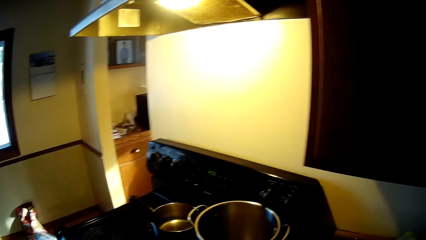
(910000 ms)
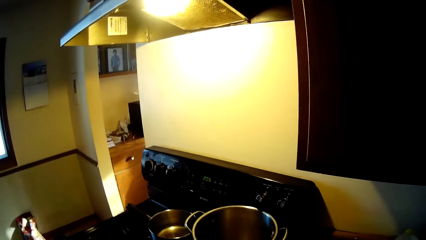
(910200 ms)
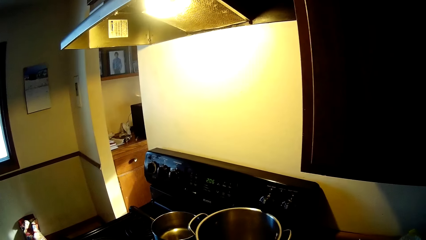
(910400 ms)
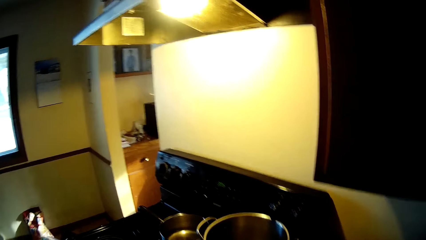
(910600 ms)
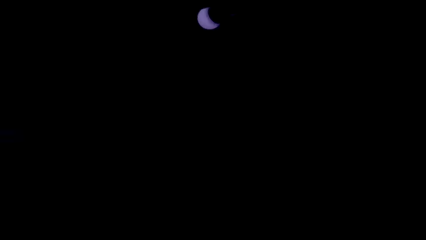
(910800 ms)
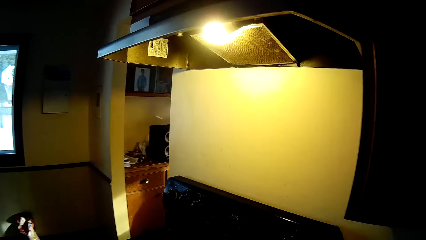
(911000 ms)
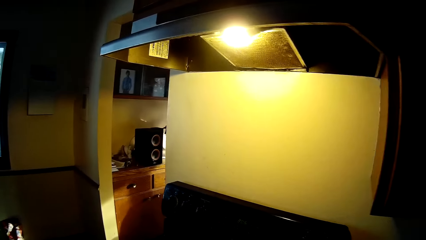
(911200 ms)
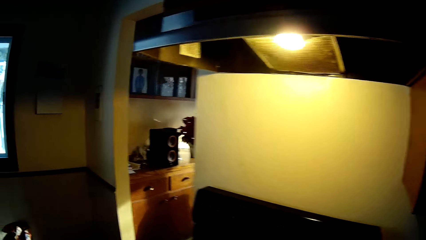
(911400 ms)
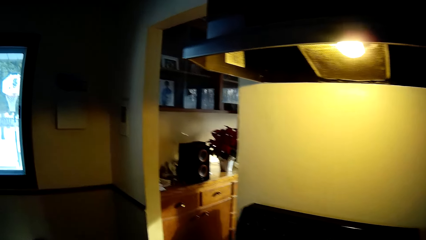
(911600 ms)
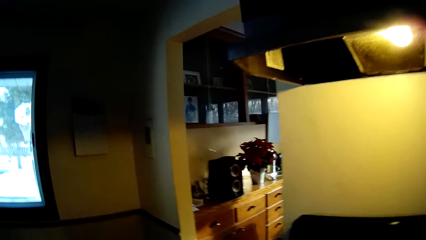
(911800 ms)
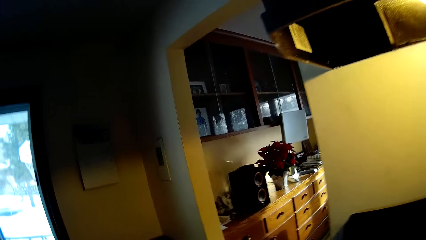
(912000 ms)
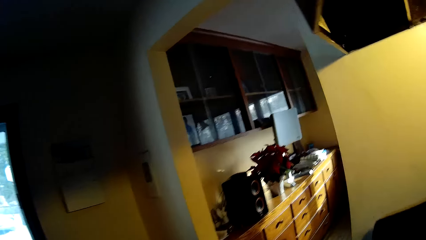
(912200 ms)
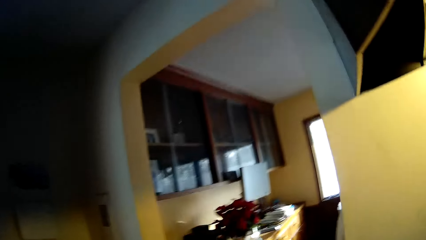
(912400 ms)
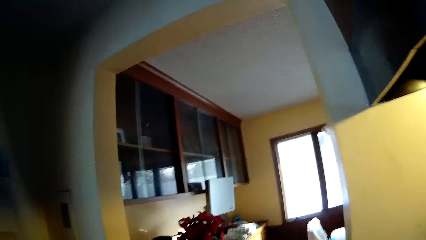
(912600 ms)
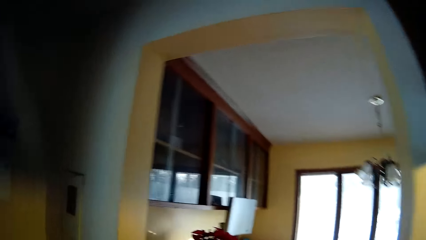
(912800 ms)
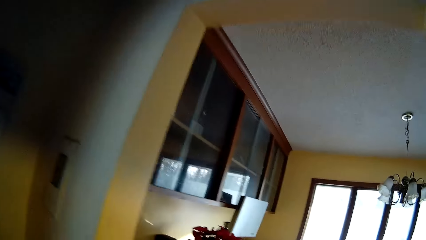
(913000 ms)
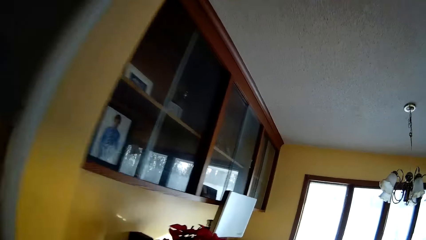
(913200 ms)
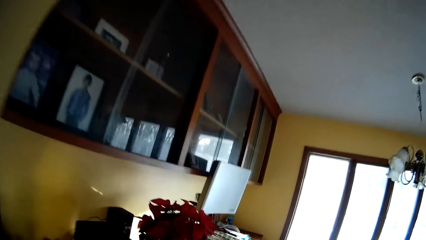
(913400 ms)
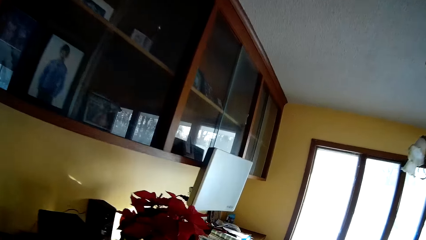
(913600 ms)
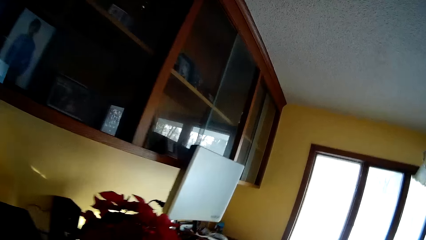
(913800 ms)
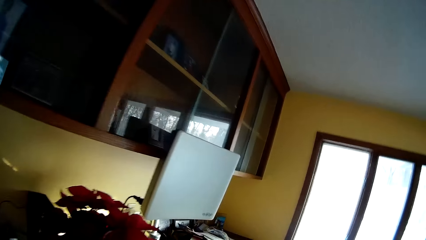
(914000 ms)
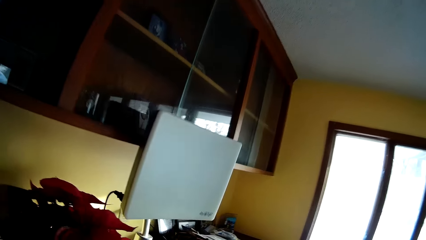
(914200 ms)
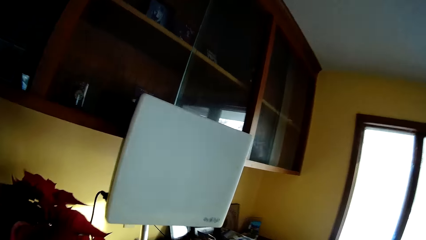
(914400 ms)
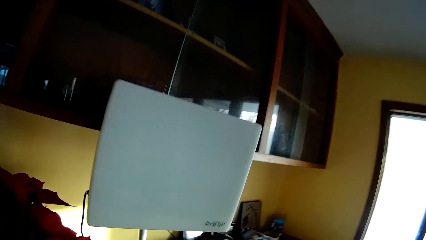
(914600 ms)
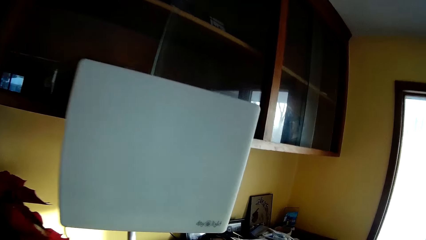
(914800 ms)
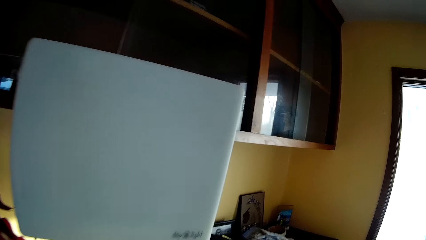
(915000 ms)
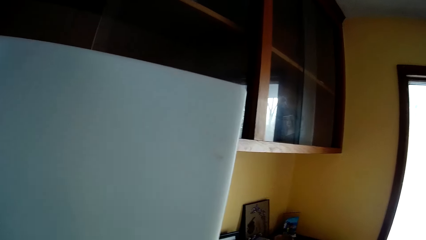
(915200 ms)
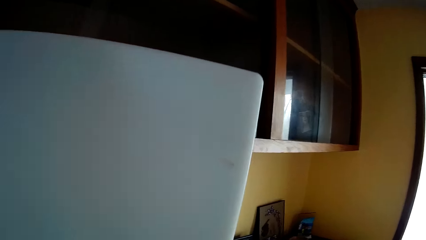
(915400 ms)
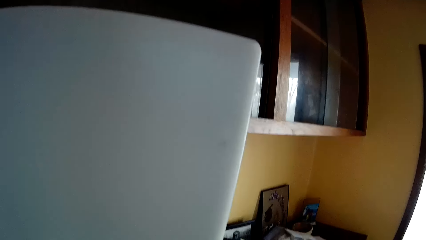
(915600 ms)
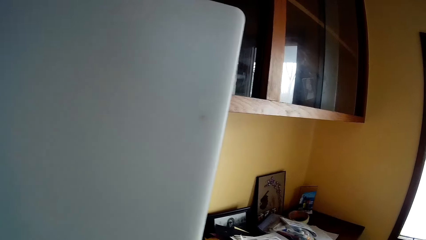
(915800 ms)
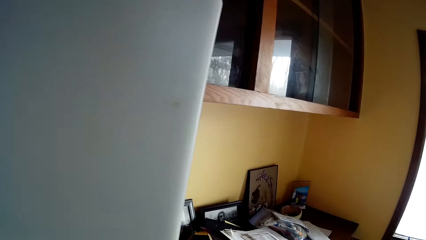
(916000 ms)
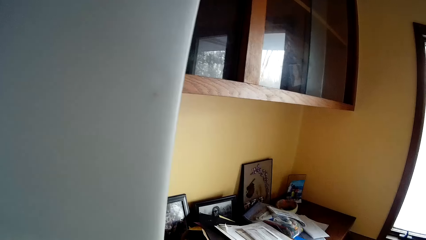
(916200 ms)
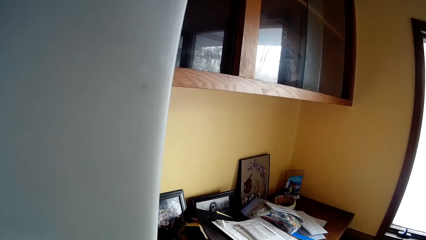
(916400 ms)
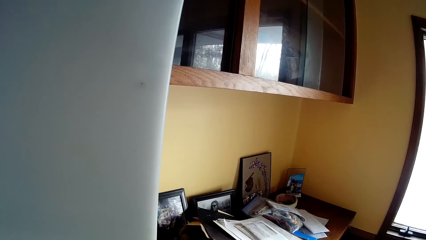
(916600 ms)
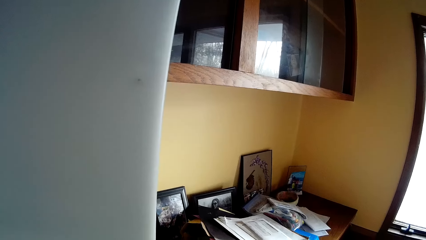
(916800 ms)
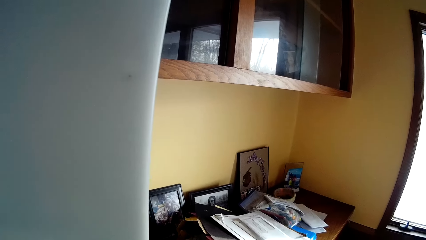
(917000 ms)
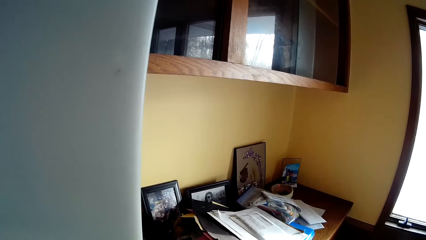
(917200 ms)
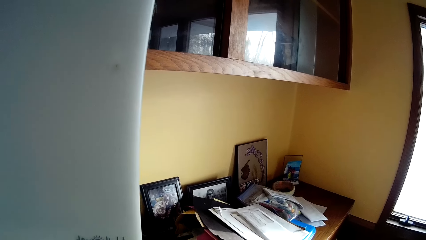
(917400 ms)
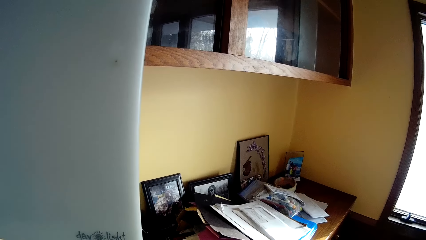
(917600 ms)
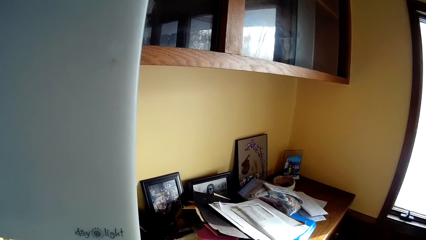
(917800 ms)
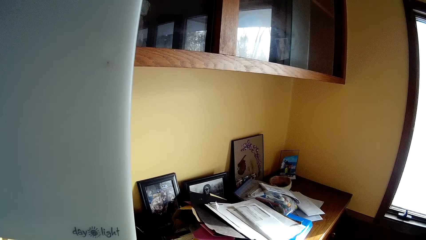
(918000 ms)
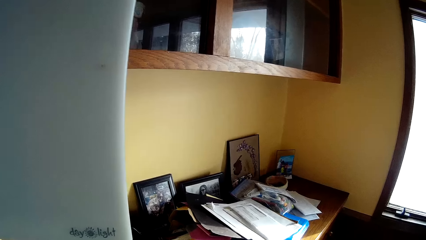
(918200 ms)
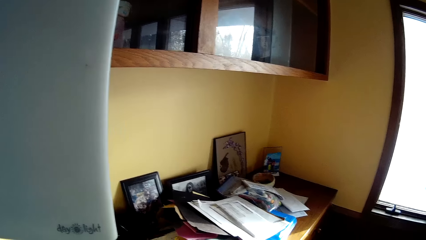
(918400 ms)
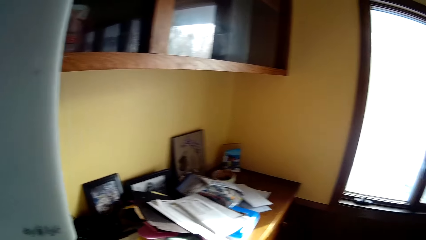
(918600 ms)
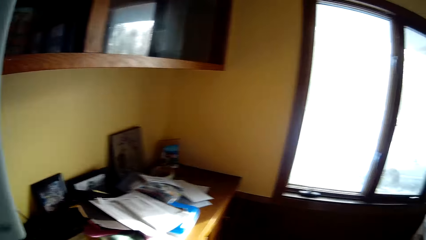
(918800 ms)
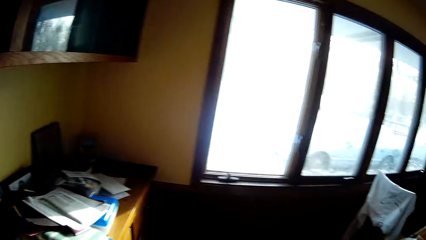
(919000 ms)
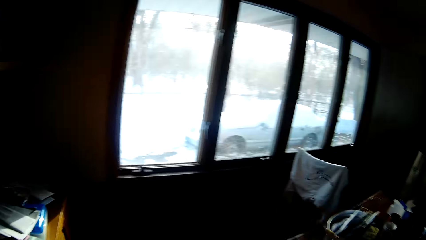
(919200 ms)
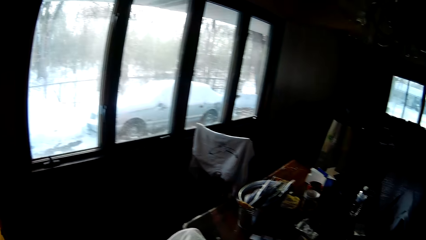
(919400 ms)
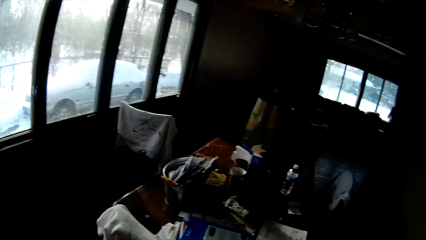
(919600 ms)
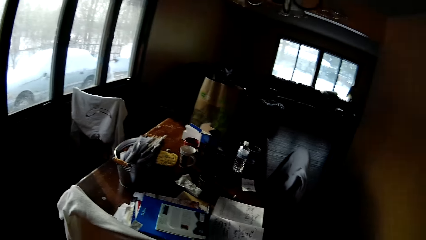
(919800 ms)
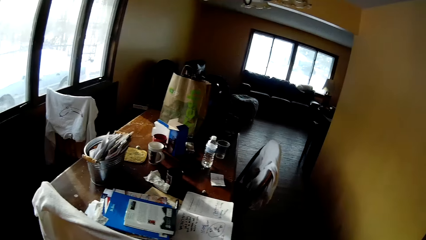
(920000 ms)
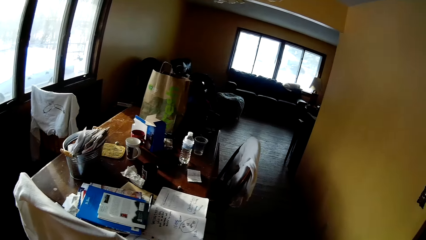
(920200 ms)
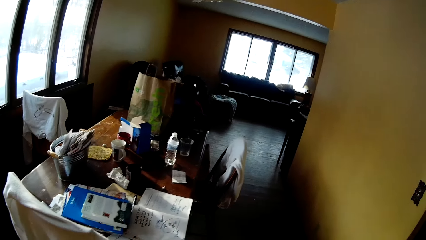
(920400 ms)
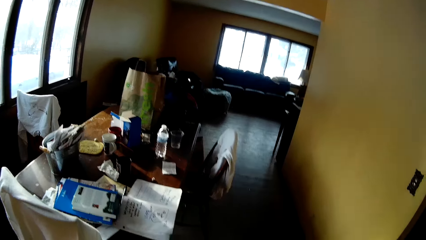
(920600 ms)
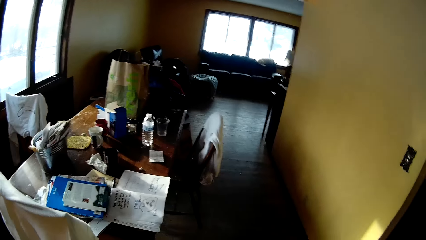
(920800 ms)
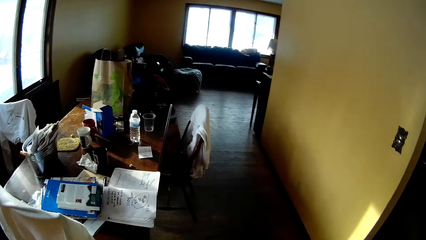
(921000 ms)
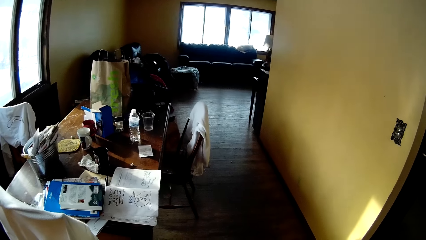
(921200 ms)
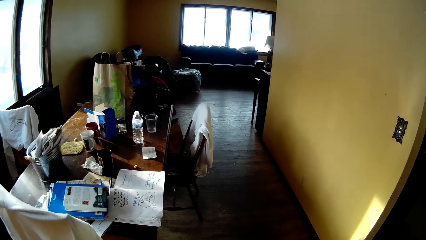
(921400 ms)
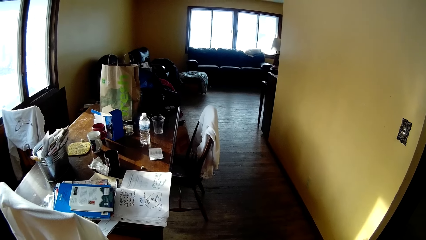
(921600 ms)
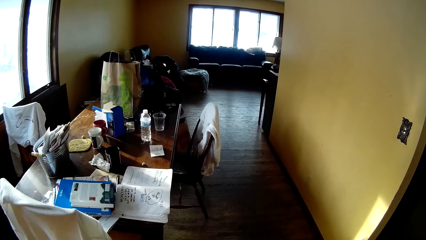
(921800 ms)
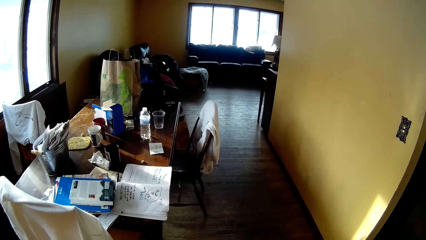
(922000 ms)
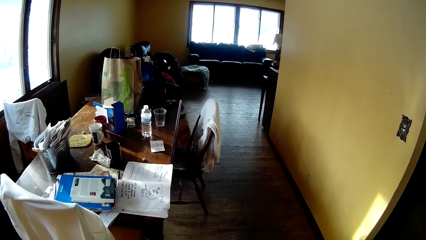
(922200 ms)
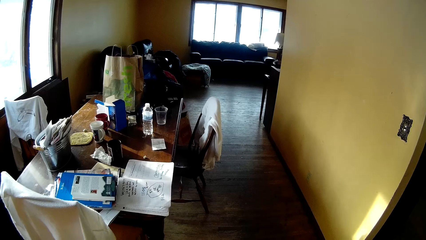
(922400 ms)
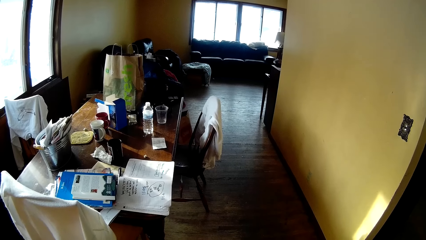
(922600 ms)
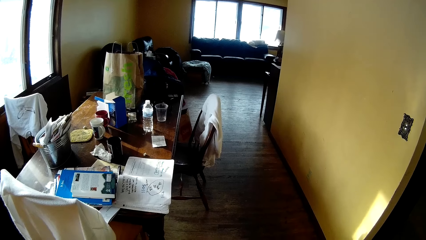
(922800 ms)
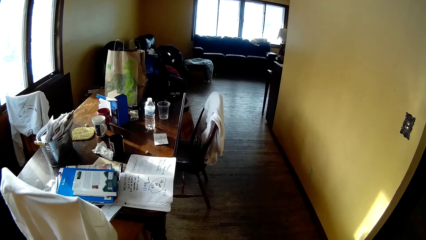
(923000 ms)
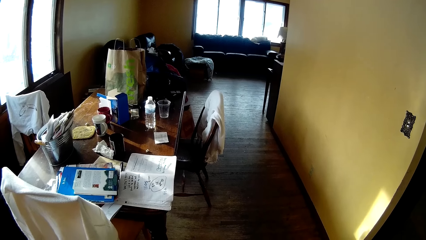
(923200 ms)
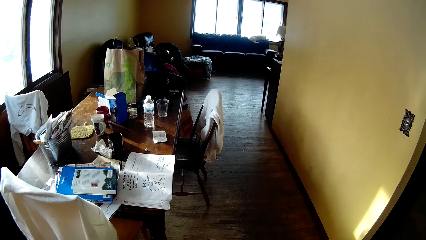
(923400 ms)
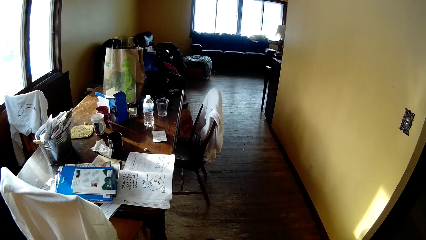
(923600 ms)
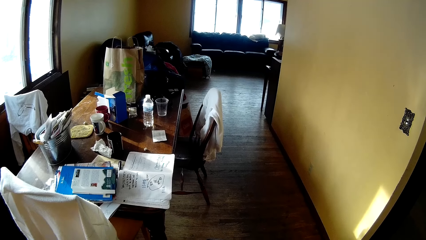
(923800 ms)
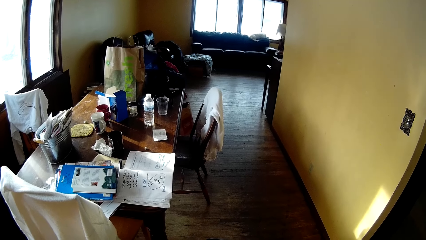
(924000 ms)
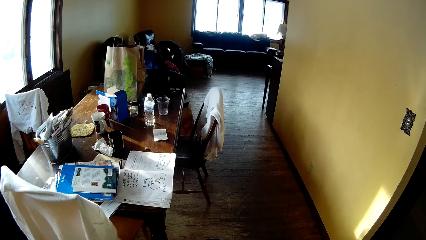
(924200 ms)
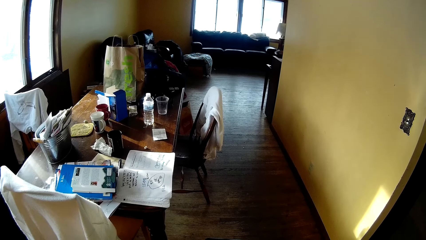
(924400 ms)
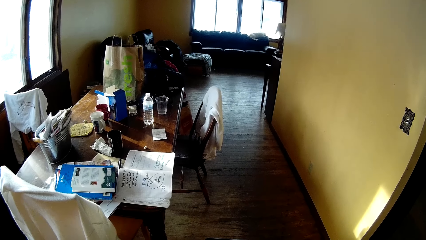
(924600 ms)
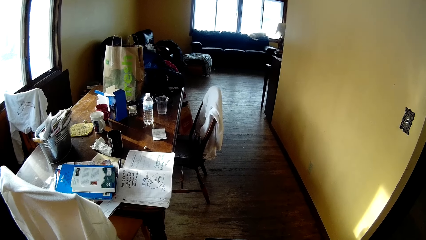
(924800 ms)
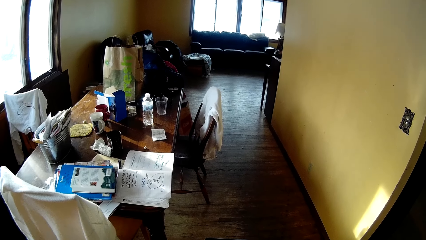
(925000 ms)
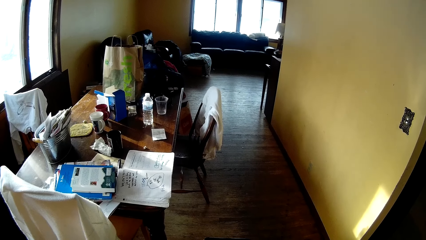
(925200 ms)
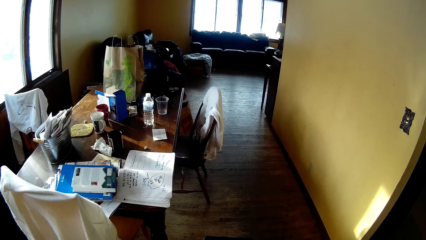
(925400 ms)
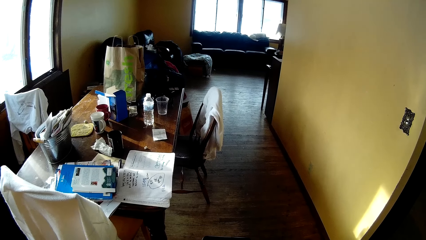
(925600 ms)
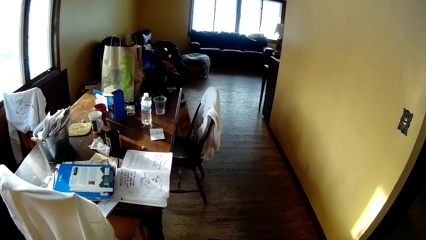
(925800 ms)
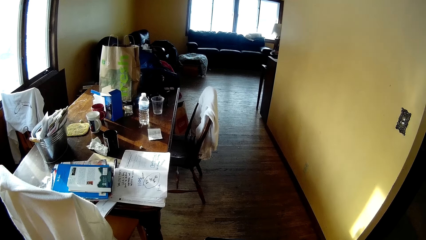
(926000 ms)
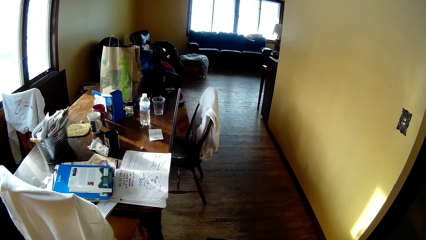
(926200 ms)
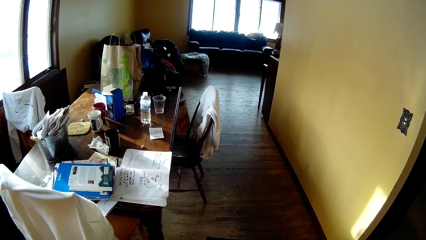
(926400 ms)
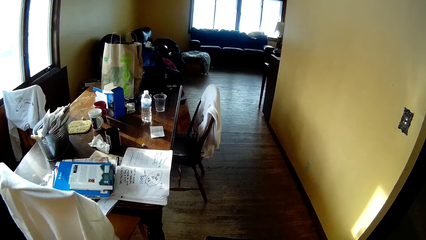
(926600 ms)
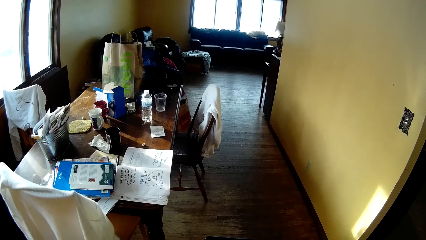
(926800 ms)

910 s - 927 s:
The camera wearer walks away from the kitchen towards the living room. They look around.
